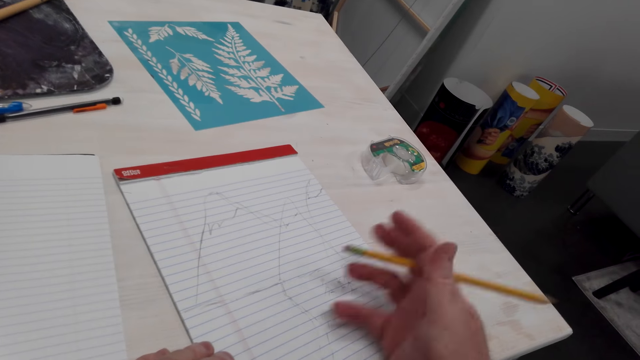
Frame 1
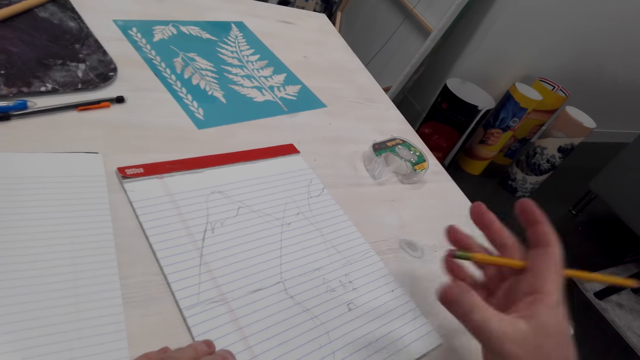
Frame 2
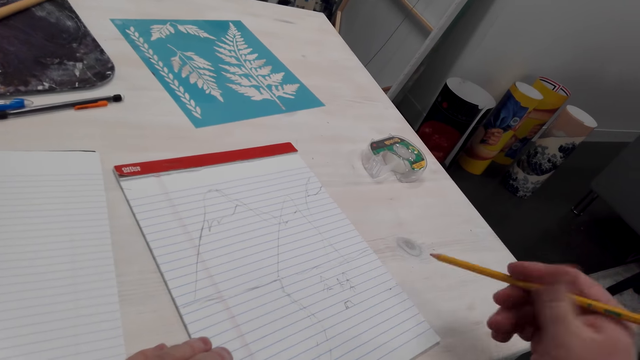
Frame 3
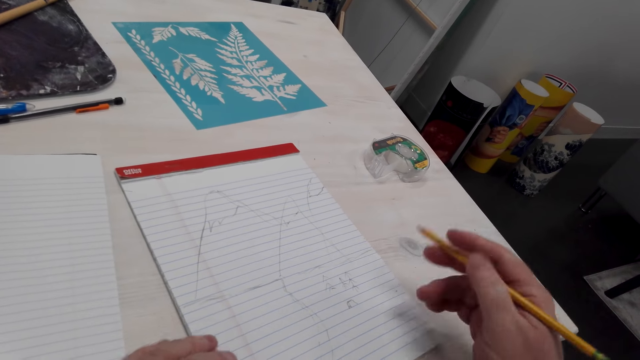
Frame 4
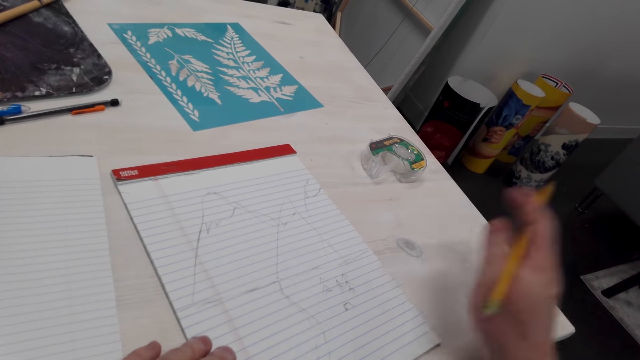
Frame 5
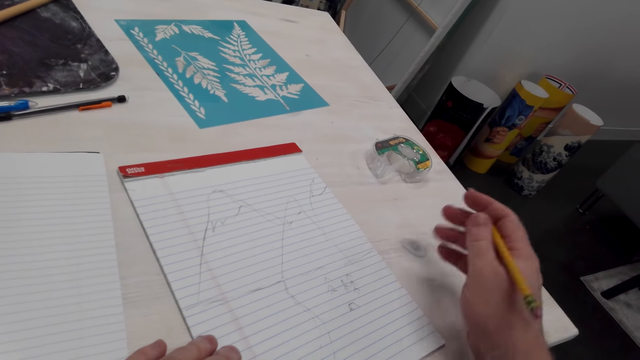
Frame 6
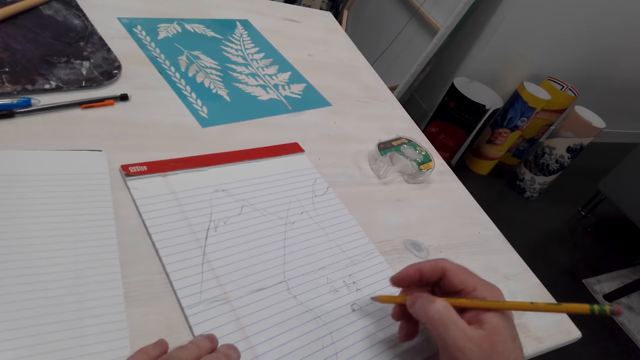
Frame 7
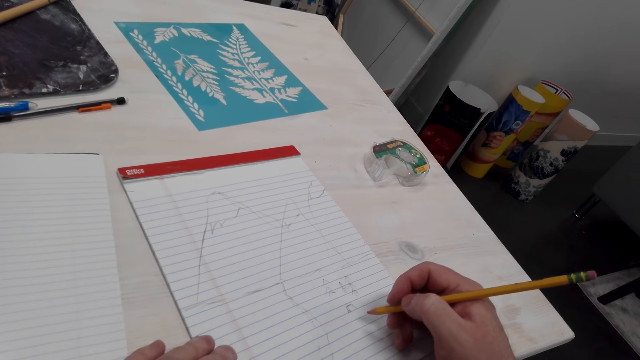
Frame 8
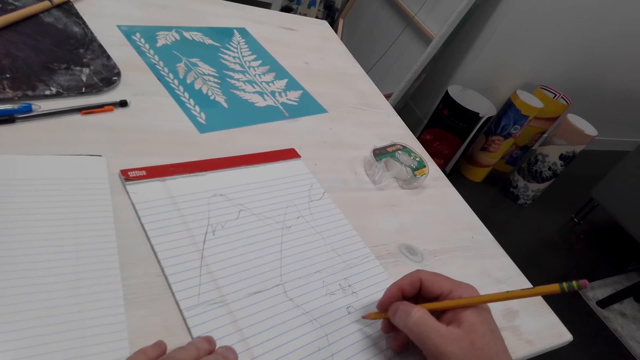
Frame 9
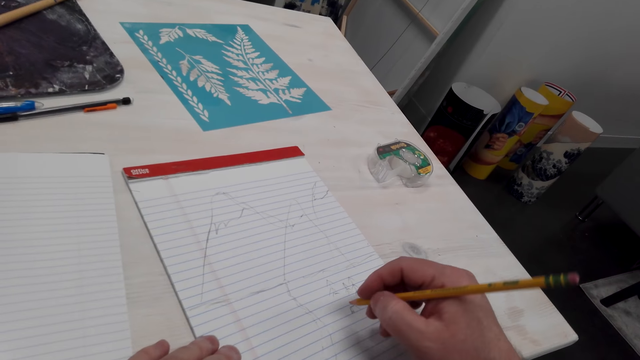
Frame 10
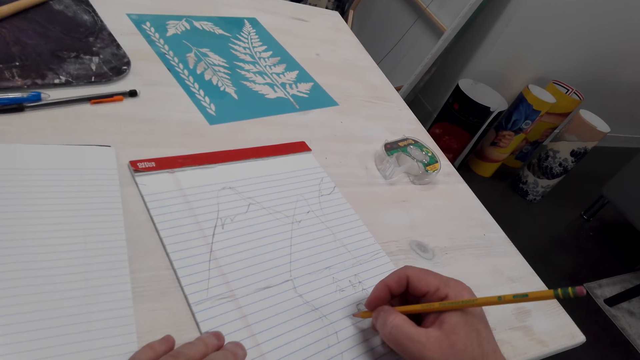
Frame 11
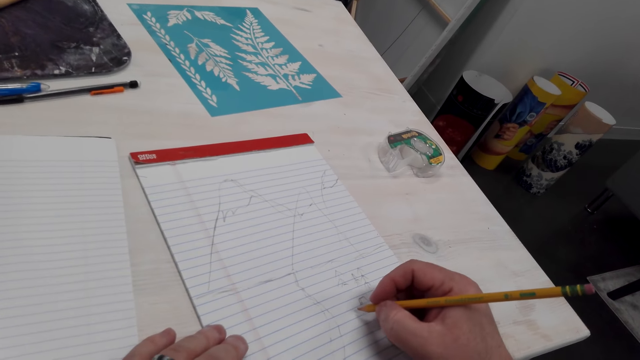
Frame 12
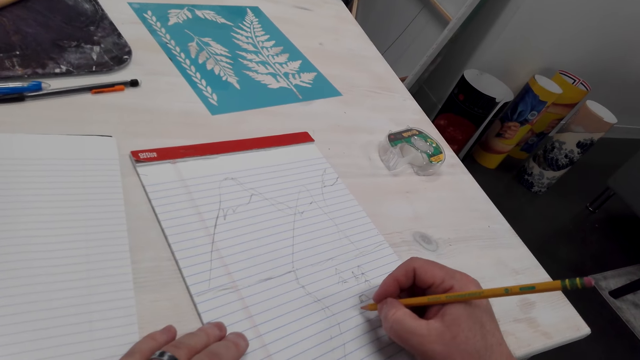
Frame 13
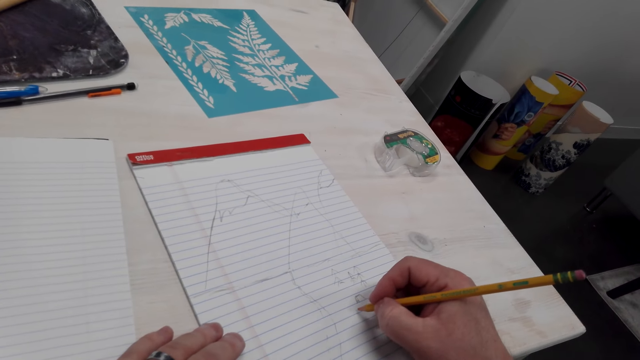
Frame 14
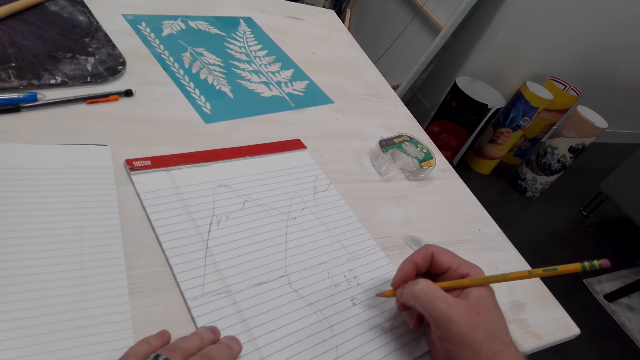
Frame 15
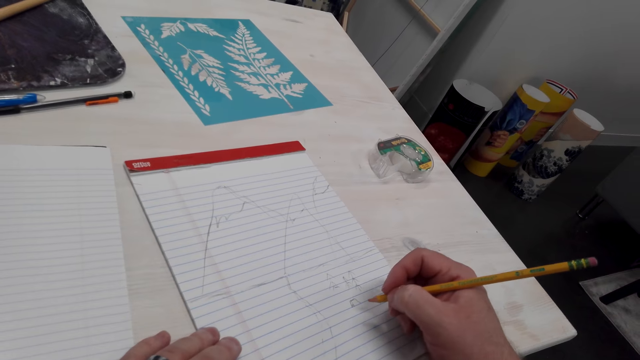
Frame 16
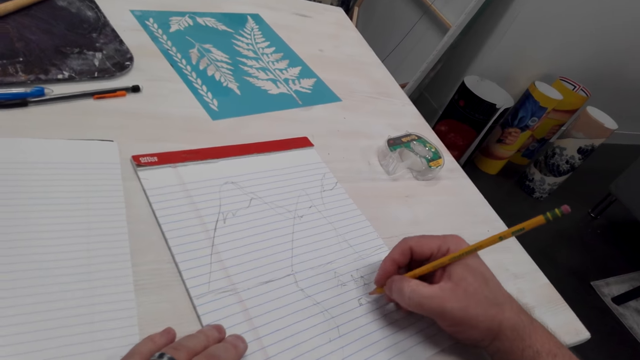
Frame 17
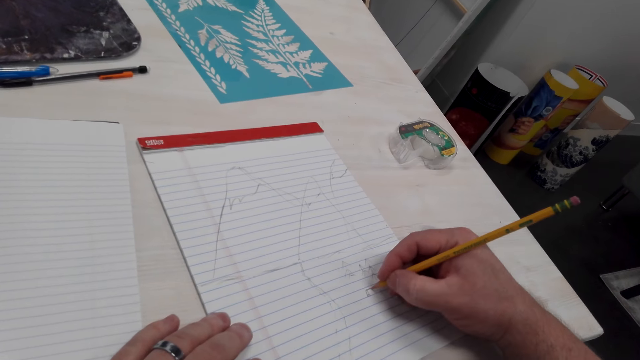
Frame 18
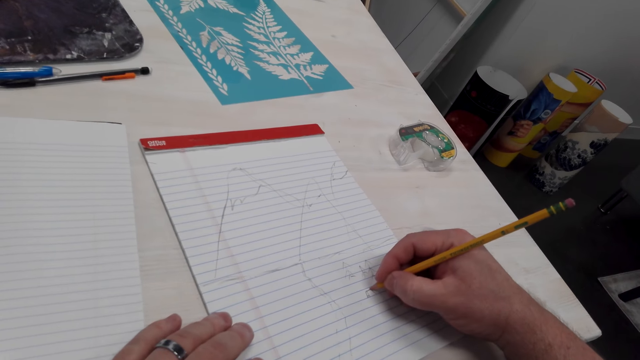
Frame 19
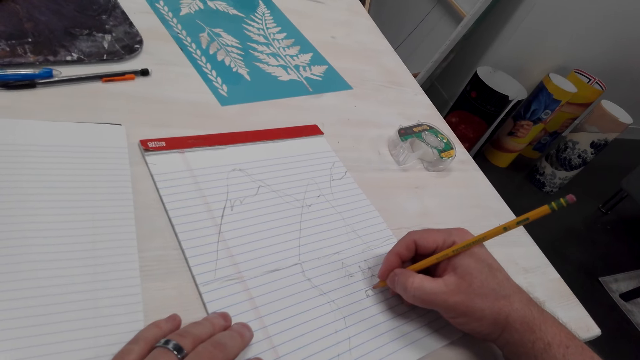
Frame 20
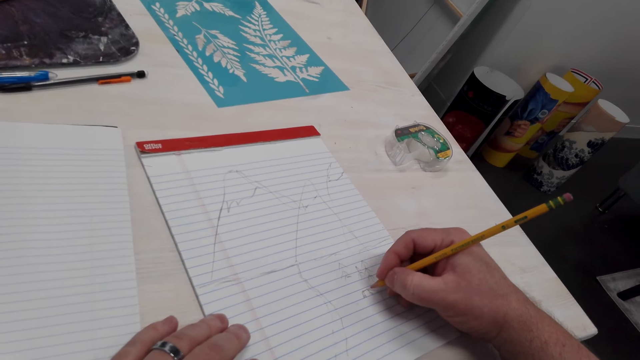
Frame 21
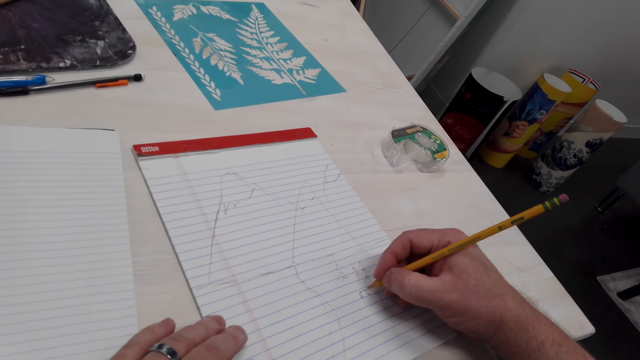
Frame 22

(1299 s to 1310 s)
The camera wearer wipes the dirt off the drawing book with the right hand. They flip the pencil and move the pencil. They wipe the dirt off the drawing book with the right hand. They move the pencil. They look at the drawing. They draw on the book with the pencil. They move the pencil. They draw on the book with the pencil.

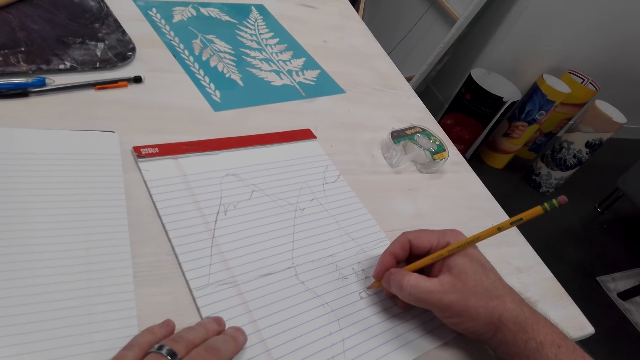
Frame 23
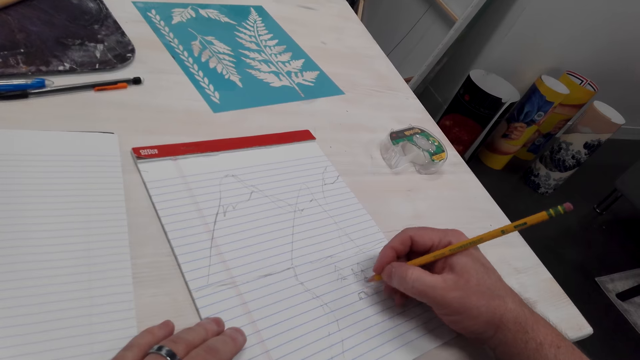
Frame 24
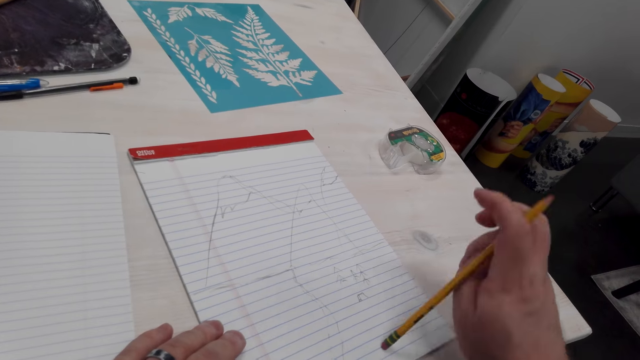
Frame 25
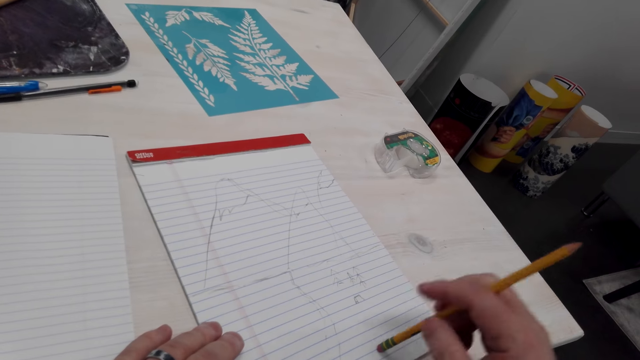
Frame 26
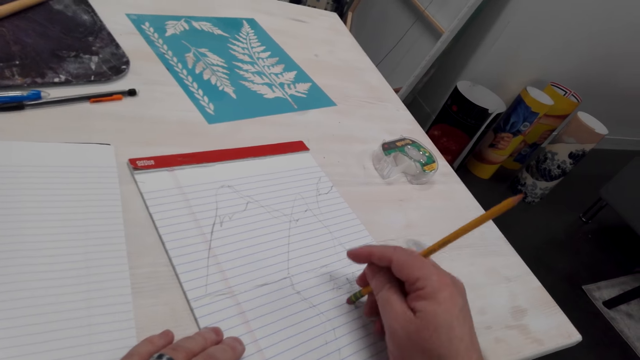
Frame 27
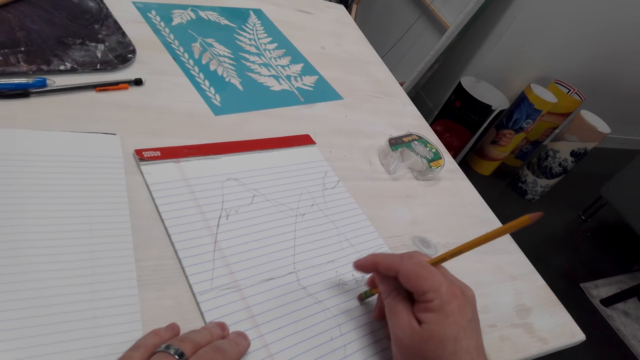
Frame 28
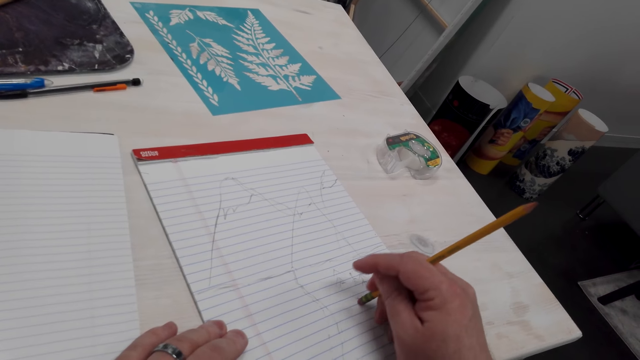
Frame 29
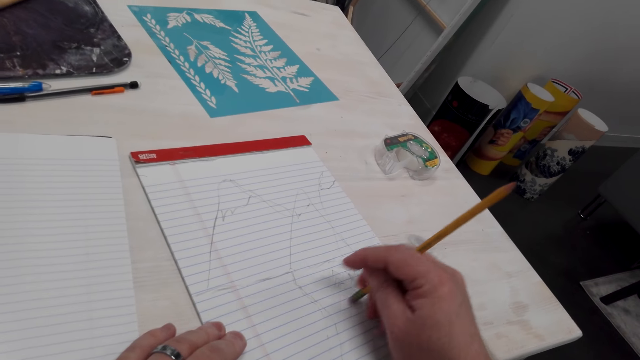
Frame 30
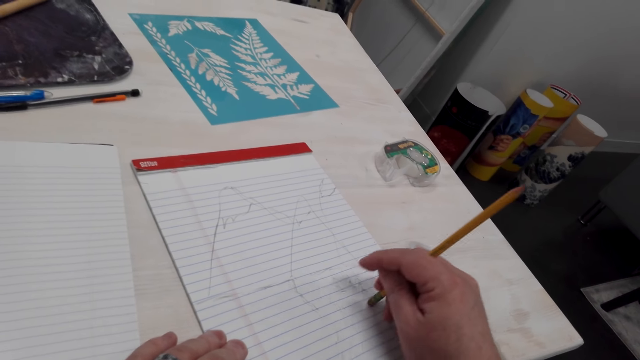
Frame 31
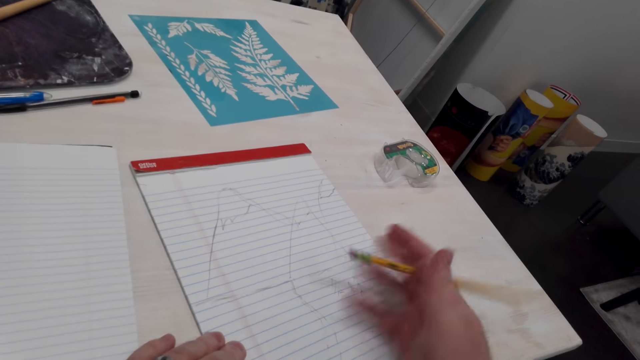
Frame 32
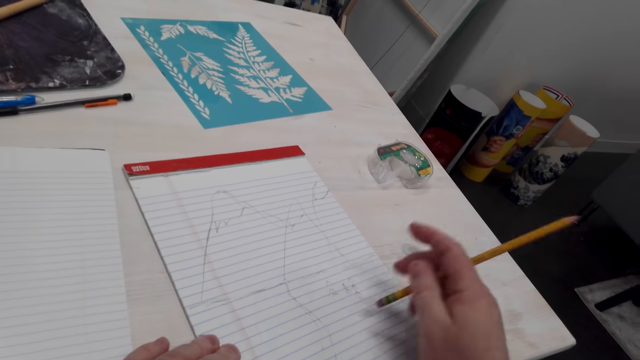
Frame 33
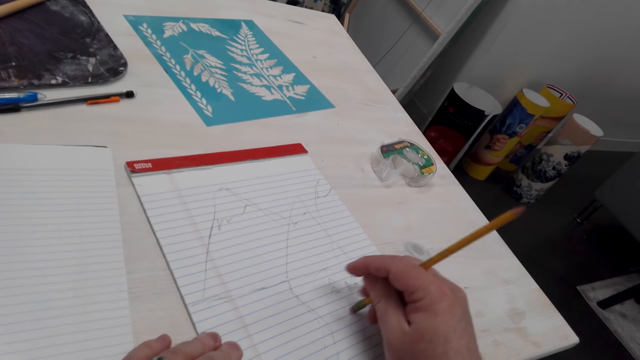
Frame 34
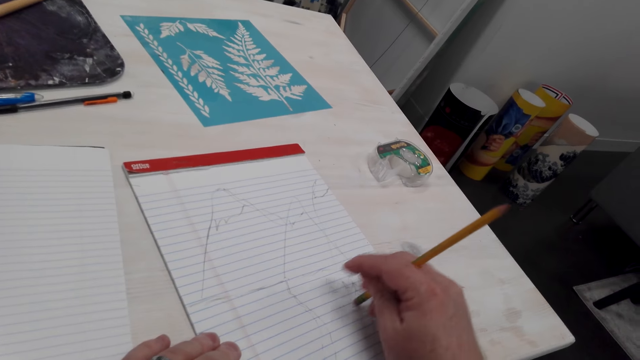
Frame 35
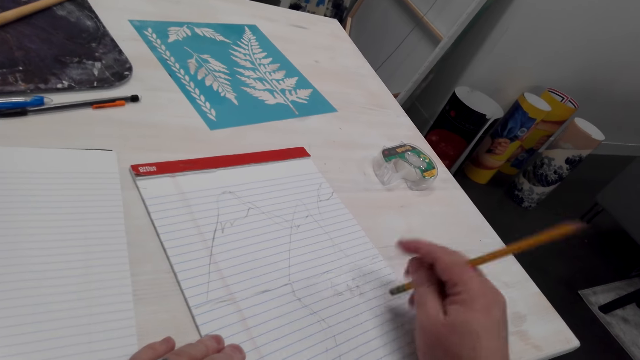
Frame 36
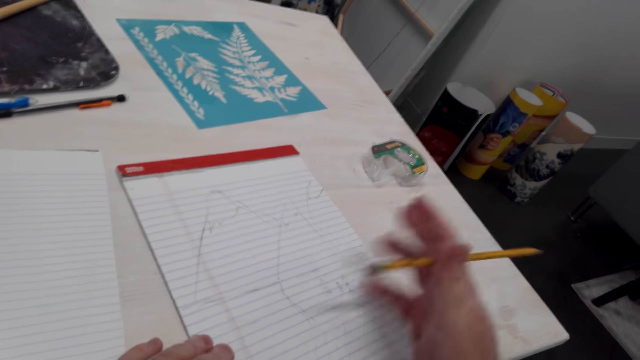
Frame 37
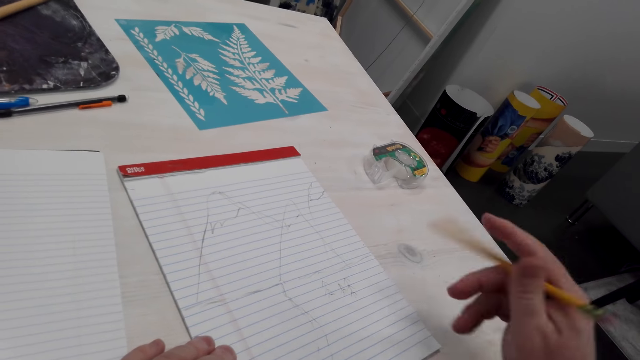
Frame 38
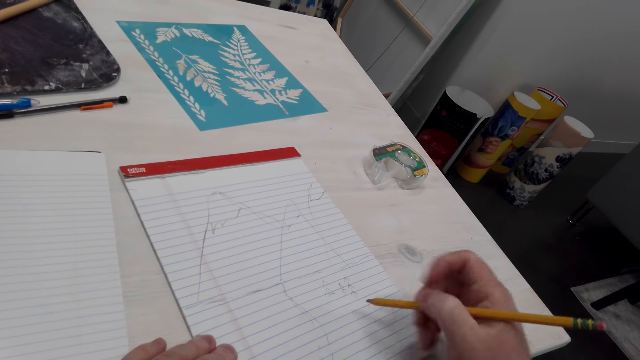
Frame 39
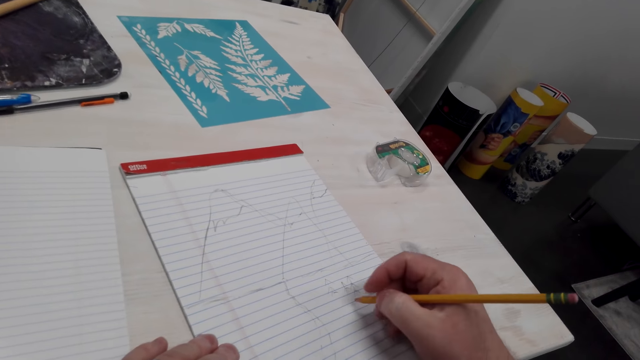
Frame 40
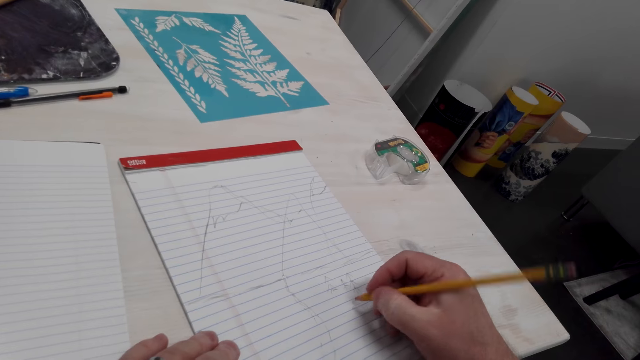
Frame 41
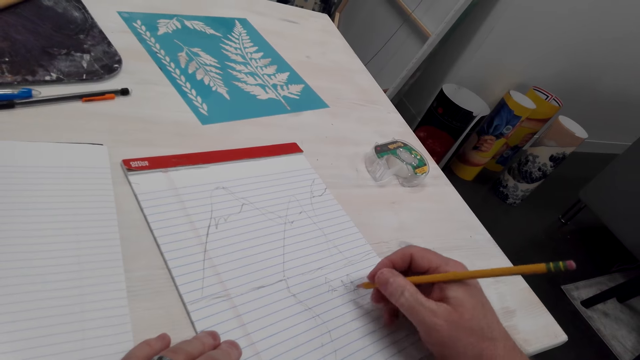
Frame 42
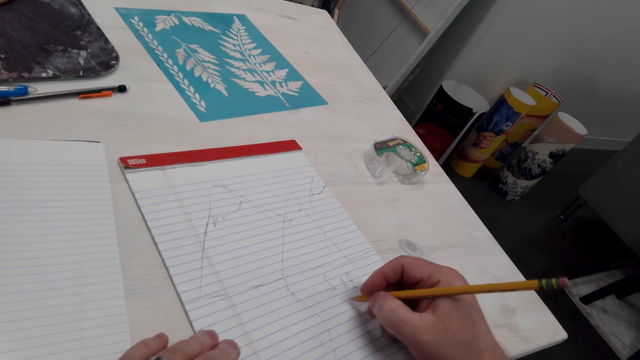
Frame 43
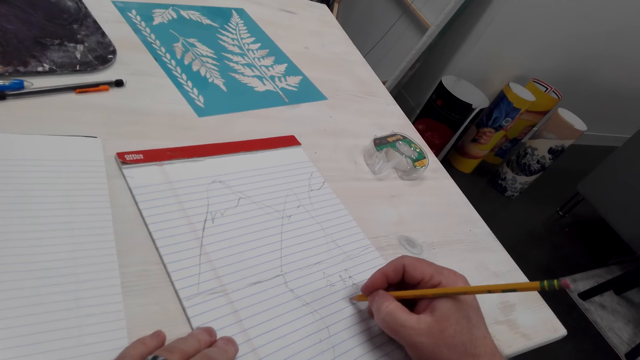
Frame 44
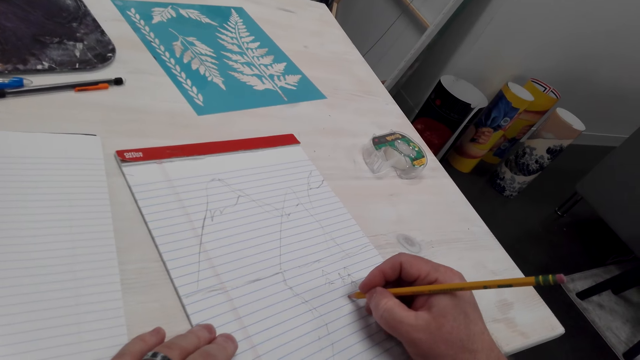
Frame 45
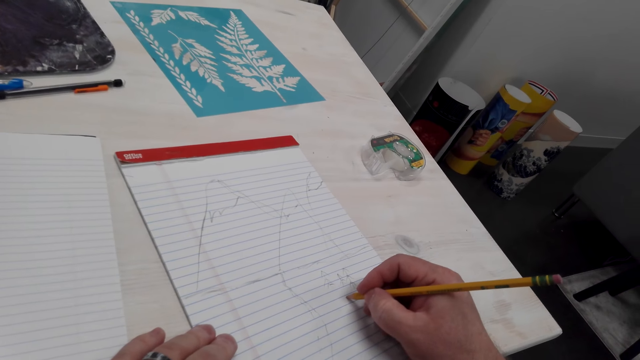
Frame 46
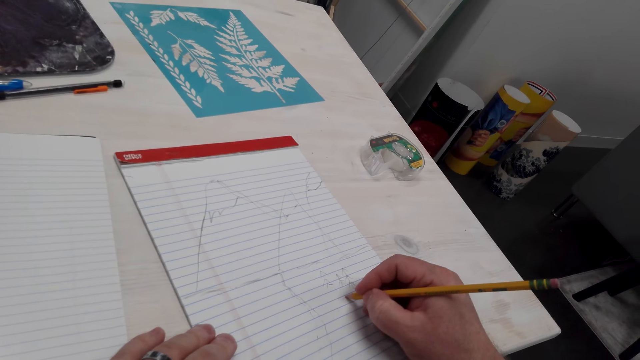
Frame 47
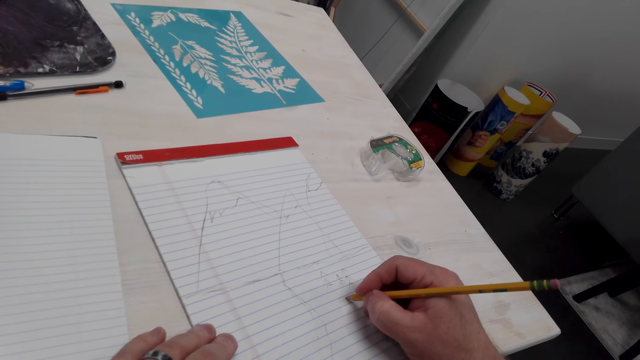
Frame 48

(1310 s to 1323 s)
The camera wearer flips the pencil. They rub the drawing with a rubber. They wipe the dirt off the drawing book with the right hand. They rub the drawing with the rubber. They wipe the dirt off the drawing book with the right hand. They flip the pencil and move the pencil. They draw on the book with the pencil.
